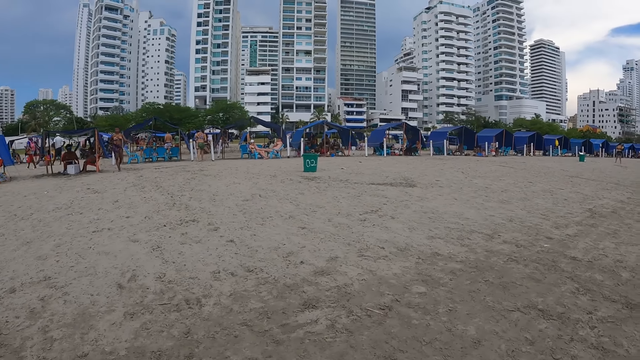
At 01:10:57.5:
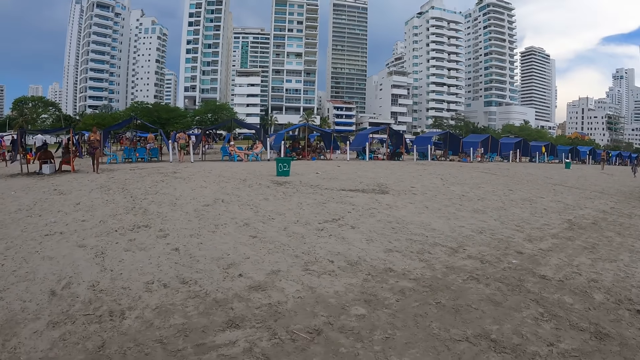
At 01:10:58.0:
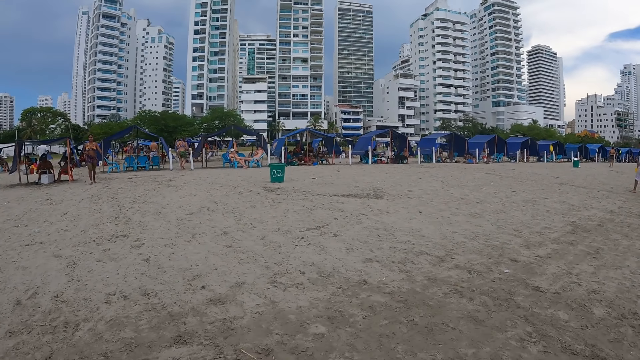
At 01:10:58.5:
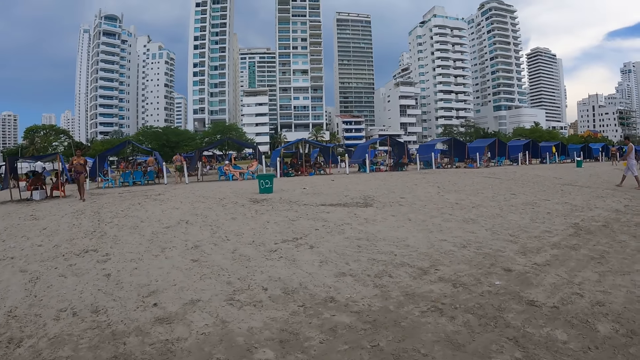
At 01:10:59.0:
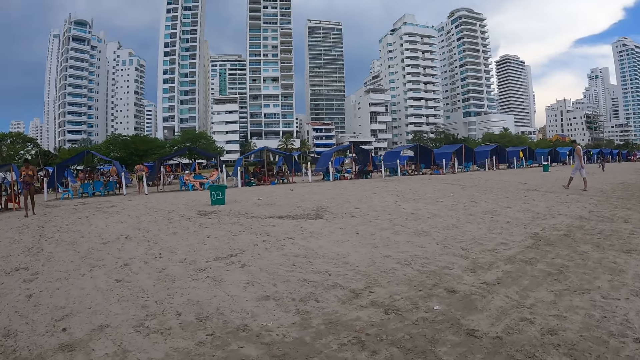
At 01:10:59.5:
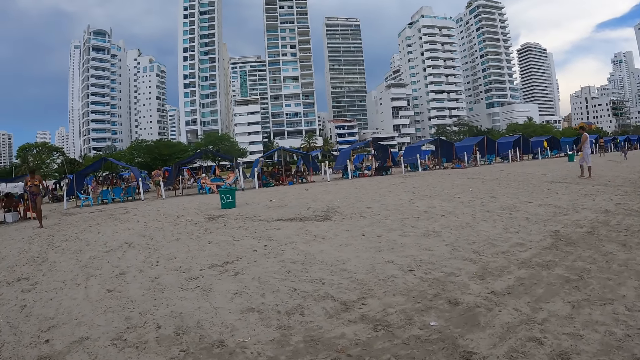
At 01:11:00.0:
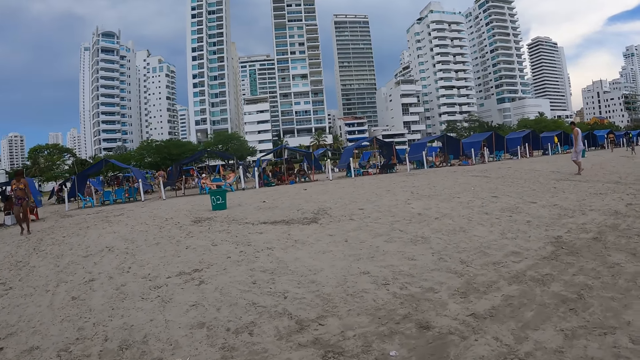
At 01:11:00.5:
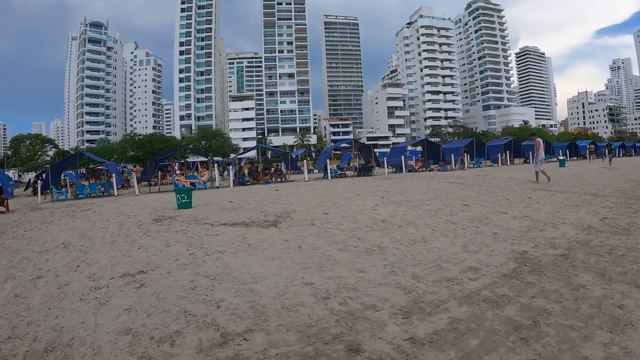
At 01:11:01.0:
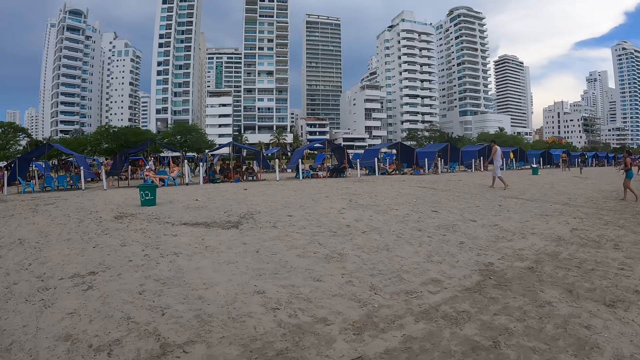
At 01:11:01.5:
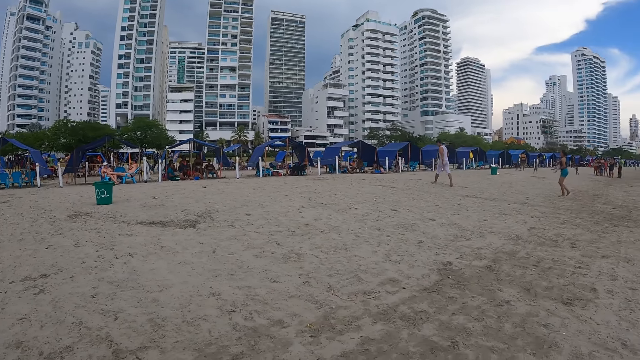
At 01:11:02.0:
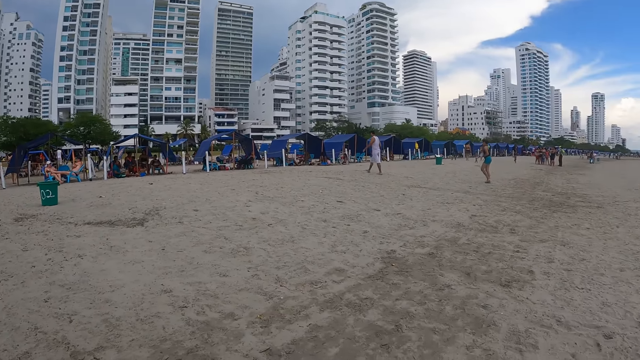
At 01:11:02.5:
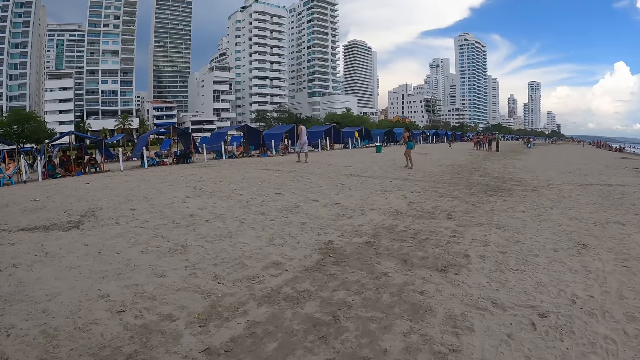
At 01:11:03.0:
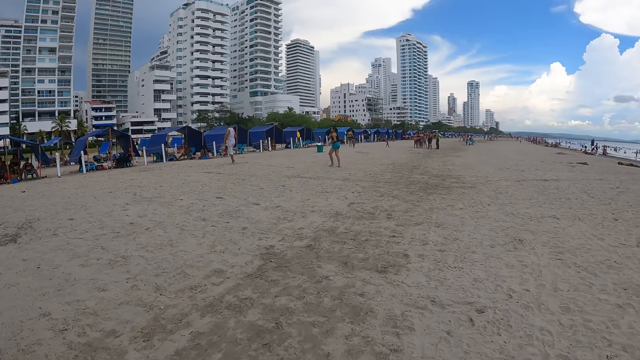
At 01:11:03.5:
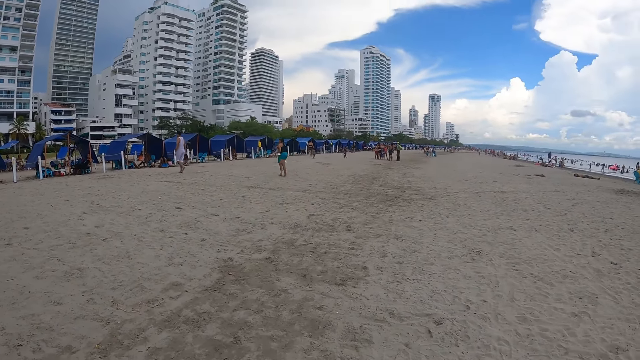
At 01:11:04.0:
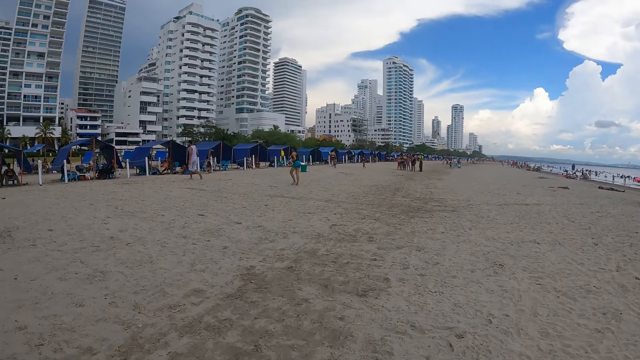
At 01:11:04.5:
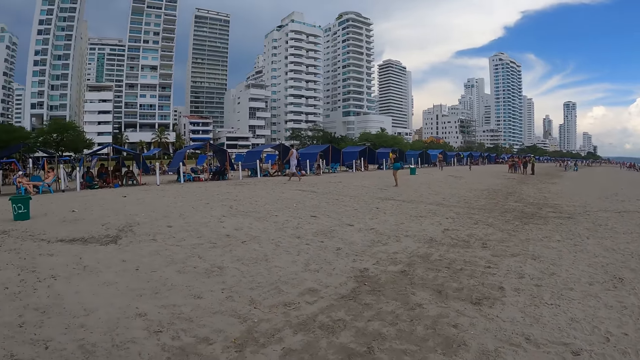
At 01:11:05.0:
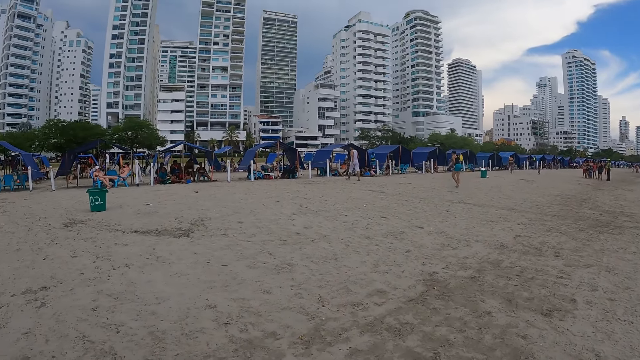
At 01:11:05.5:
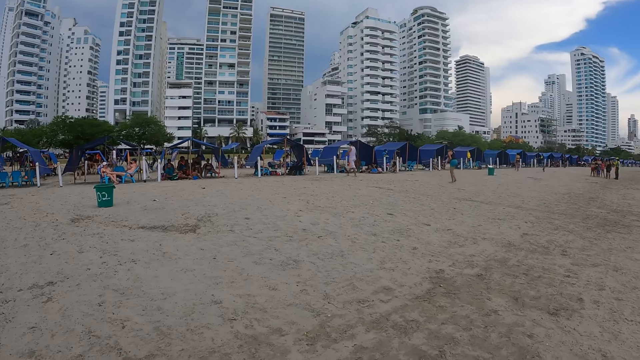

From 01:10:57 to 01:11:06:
A man walks around. A woman walks around.

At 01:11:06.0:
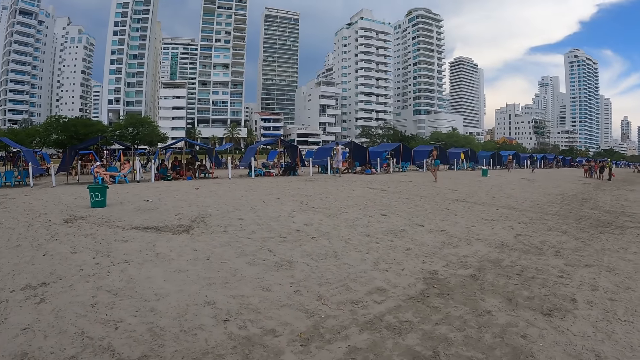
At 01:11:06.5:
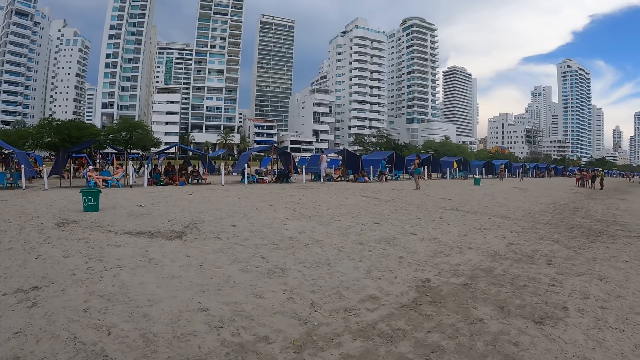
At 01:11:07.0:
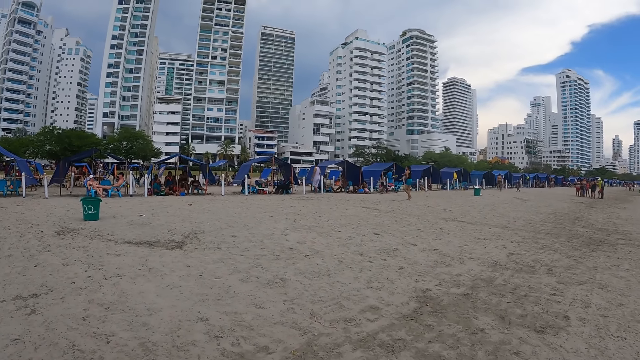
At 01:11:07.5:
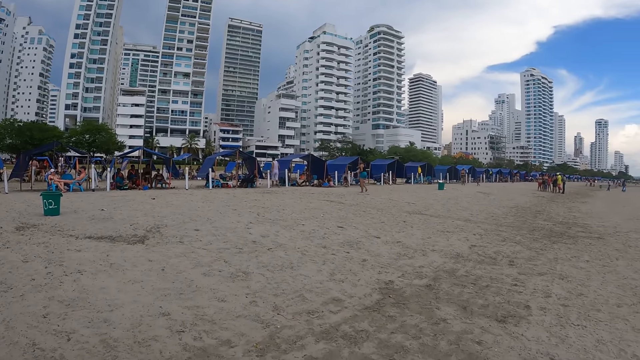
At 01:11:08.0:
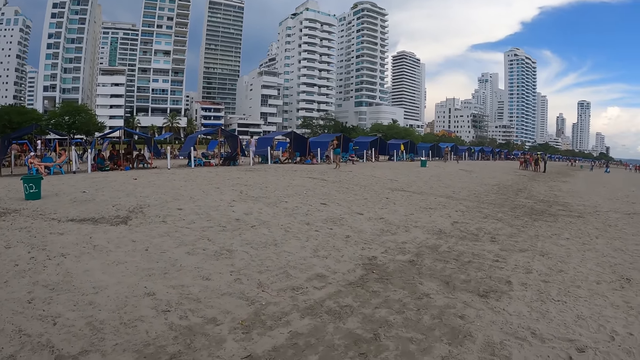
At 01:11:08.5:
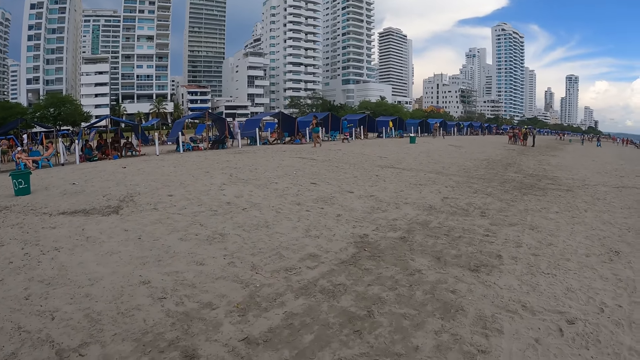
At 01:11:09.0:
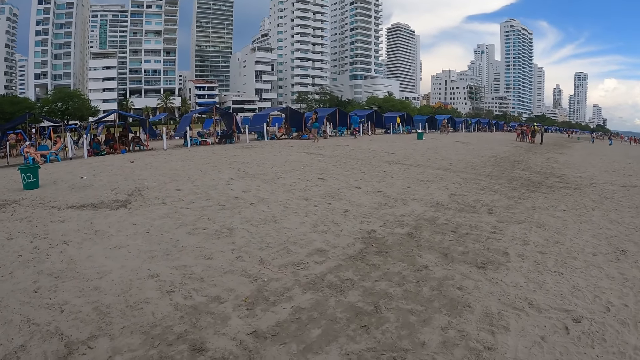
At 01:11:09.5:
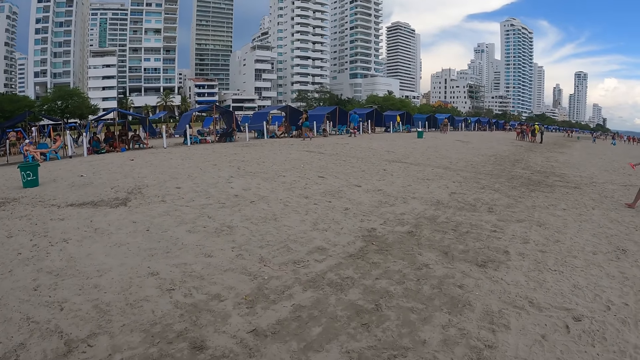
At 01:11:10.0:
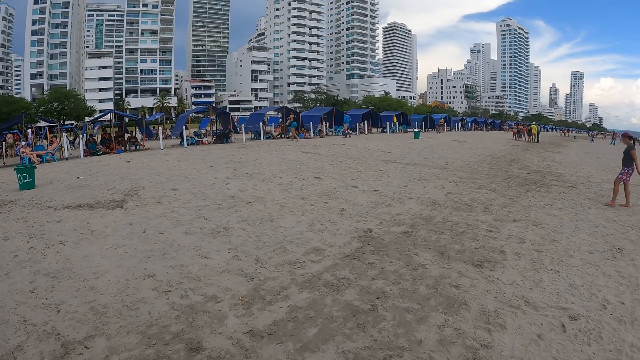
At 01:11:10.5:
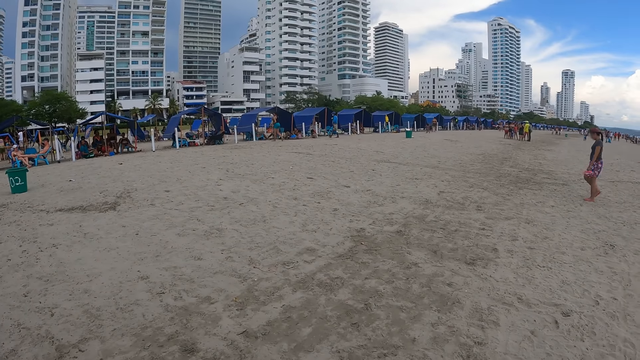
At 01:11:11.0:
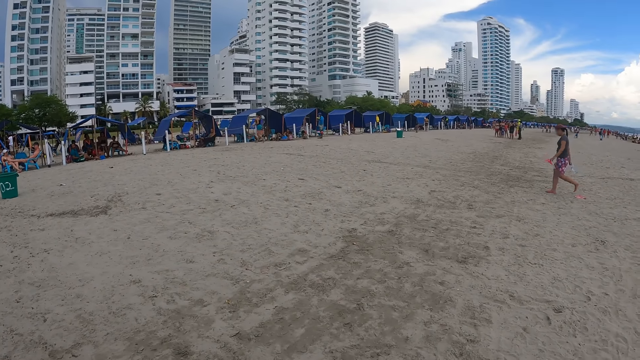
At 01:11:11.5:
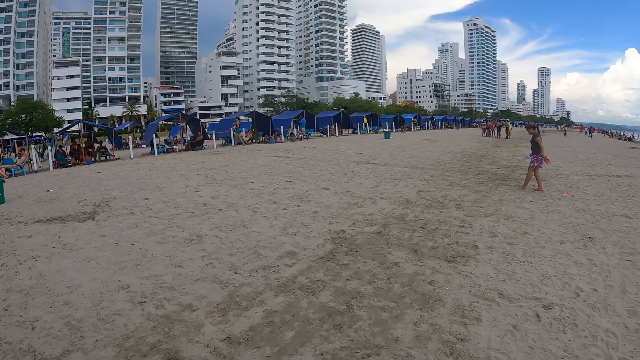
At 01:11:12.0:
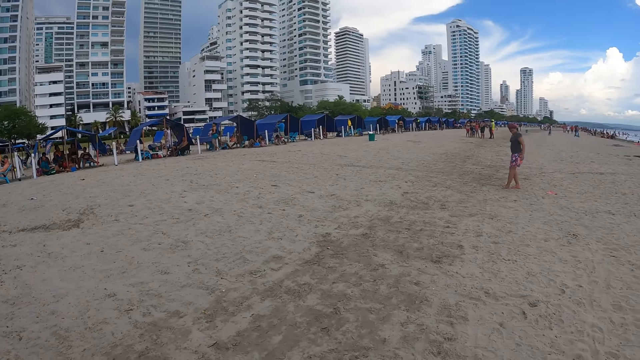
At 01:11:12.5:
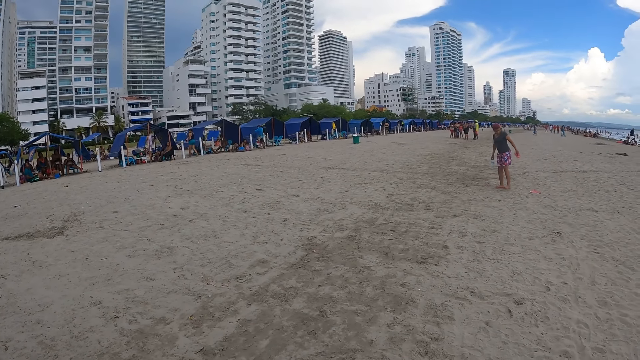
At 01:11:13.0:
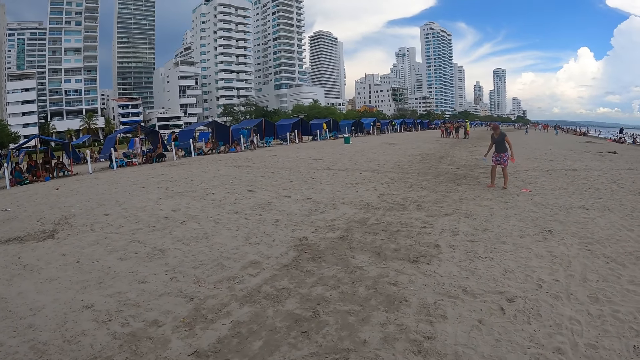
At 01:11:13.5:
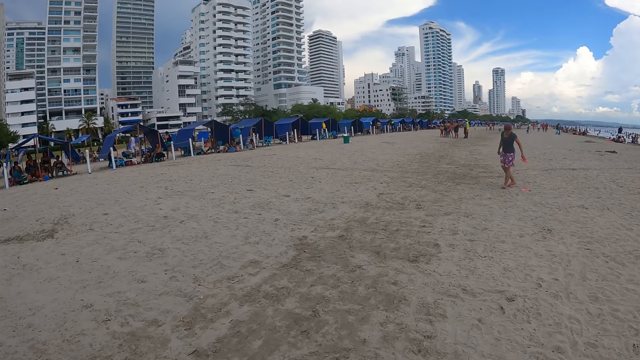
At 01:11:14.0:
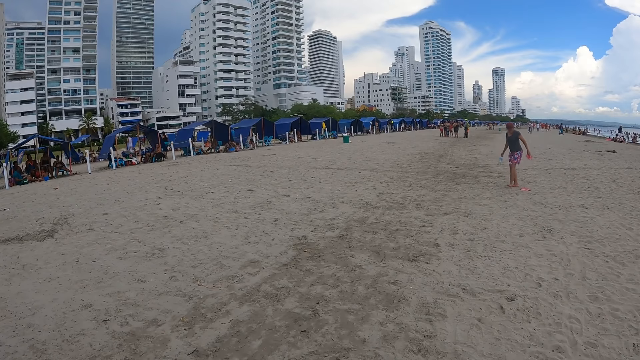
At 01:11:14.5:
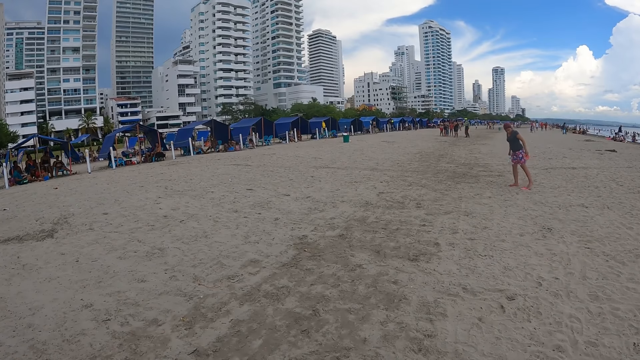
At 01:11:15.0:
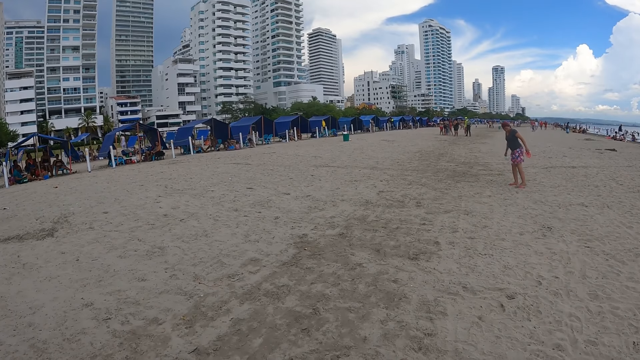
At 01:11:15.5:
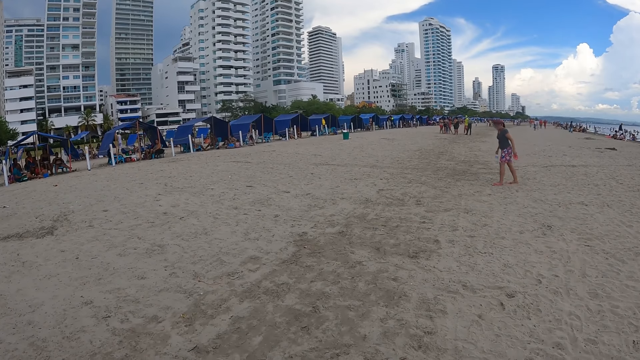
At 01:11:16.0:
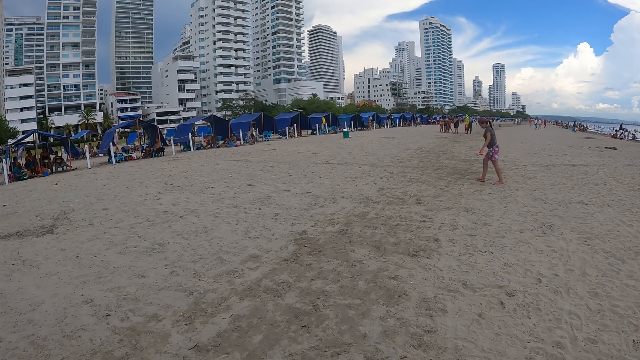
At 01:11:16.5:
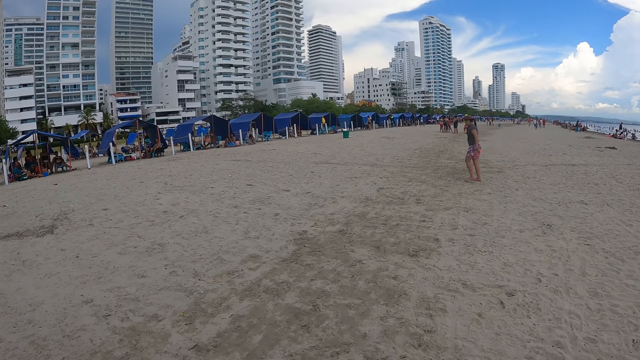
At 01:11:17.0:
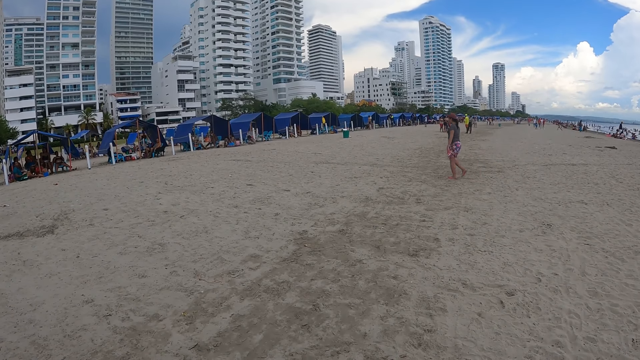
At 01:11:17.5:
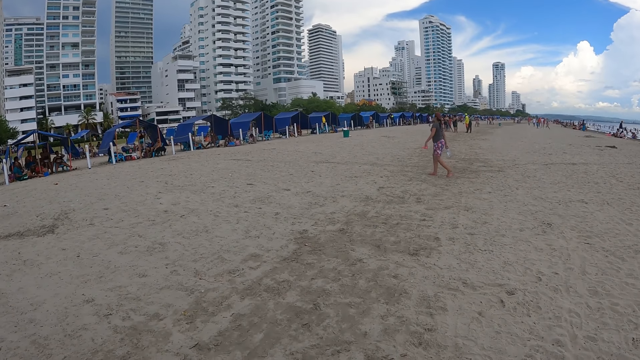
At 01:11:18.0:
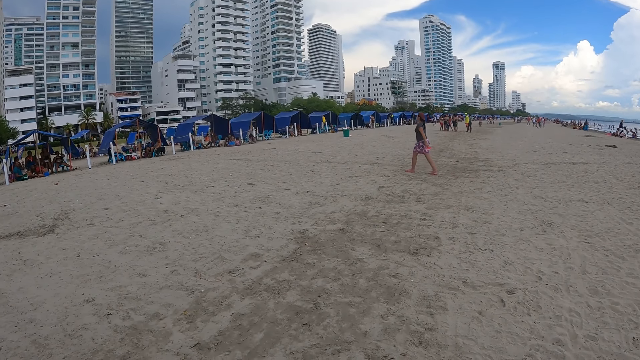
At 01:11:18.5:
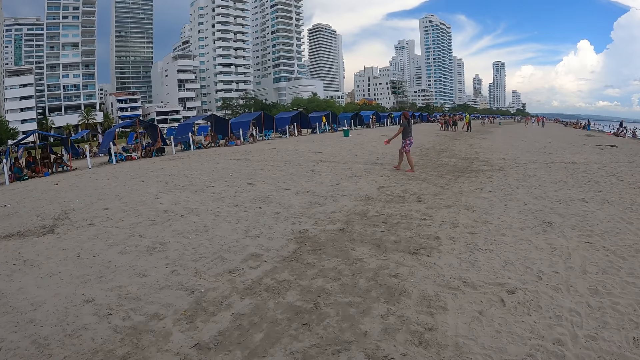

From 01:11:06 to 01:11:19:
The camera wearer looks around the beach. A woman walks around. The camera wearer stares.
